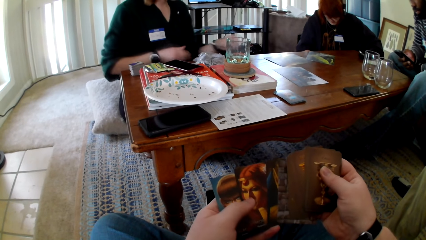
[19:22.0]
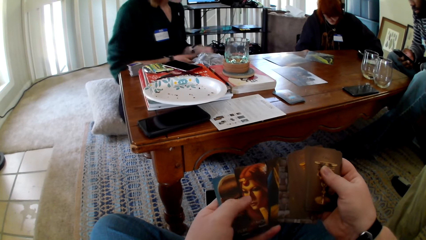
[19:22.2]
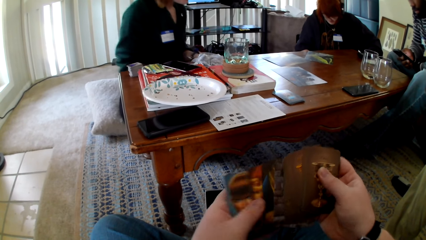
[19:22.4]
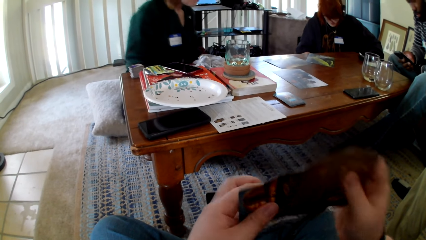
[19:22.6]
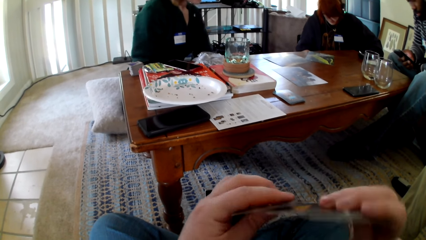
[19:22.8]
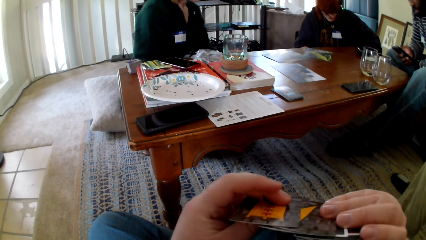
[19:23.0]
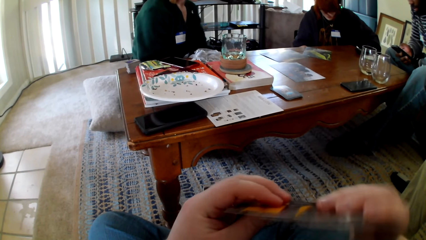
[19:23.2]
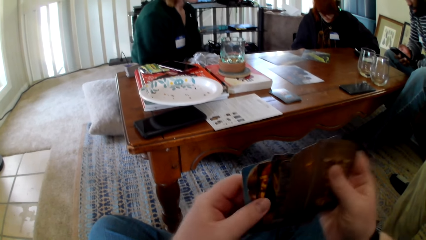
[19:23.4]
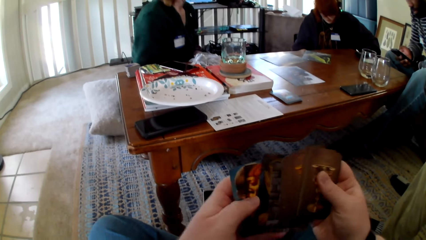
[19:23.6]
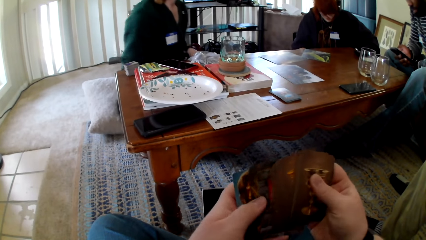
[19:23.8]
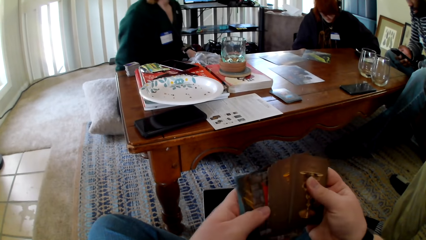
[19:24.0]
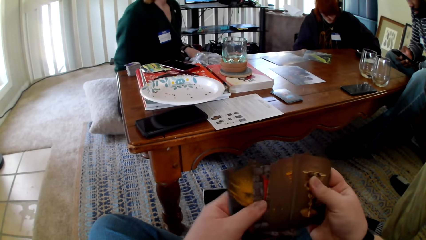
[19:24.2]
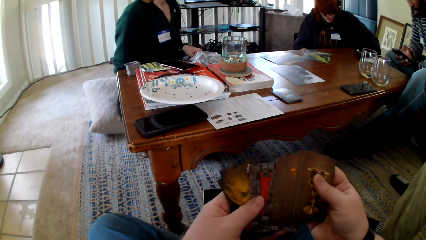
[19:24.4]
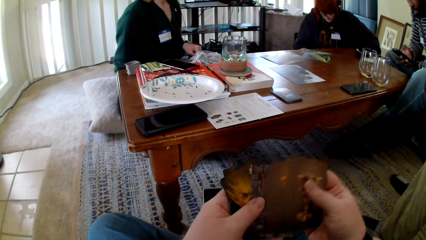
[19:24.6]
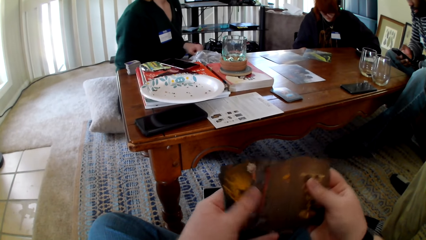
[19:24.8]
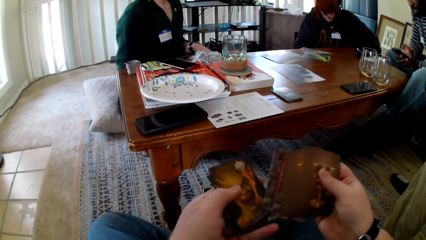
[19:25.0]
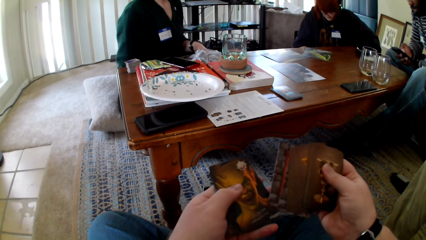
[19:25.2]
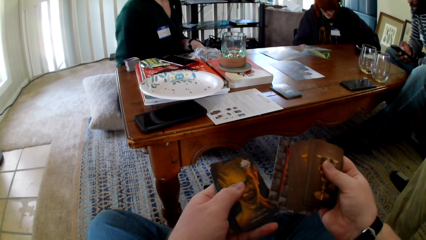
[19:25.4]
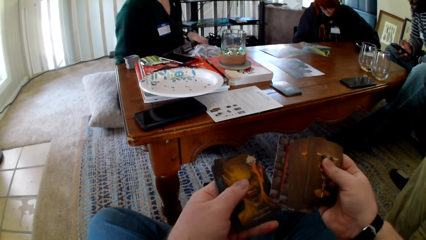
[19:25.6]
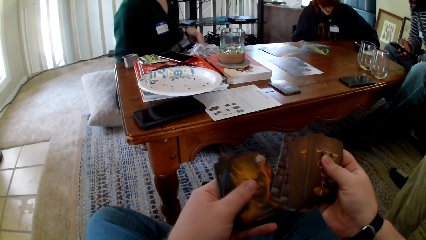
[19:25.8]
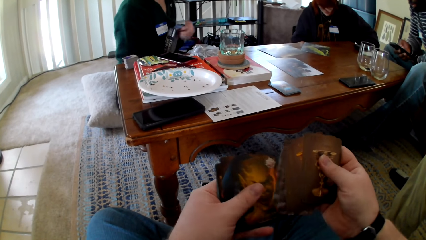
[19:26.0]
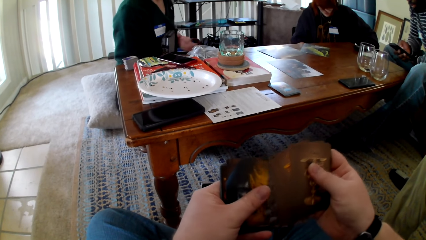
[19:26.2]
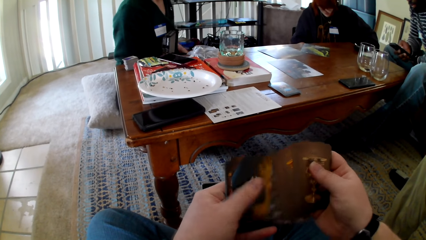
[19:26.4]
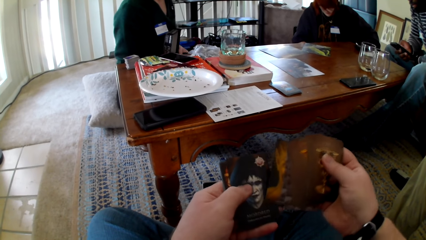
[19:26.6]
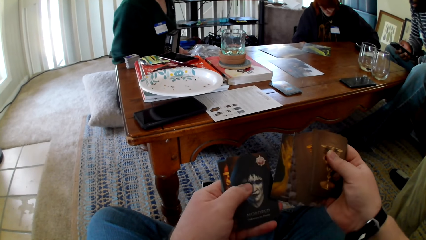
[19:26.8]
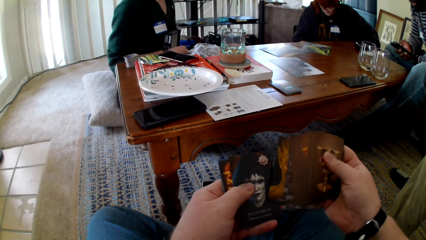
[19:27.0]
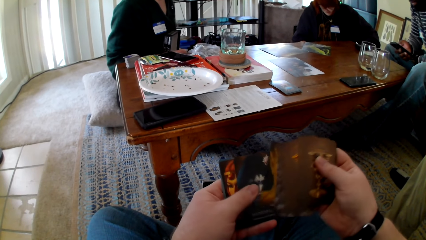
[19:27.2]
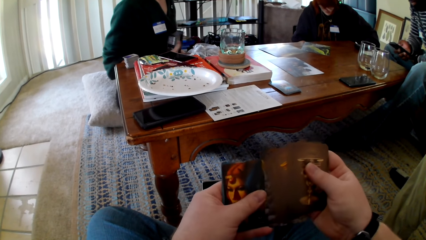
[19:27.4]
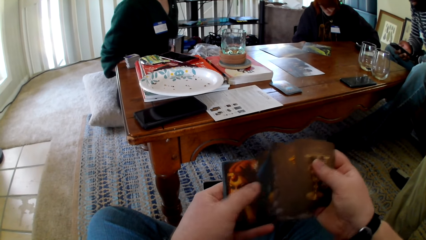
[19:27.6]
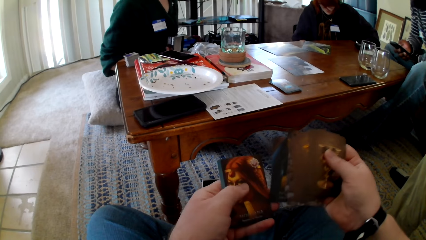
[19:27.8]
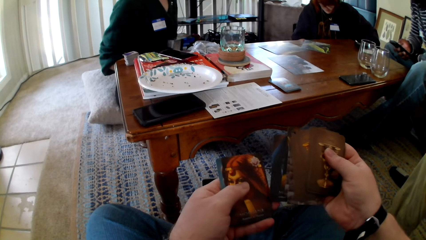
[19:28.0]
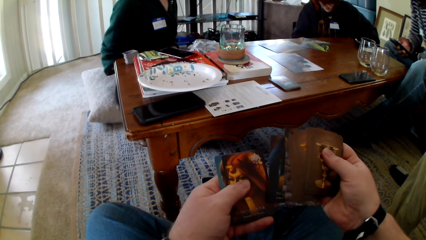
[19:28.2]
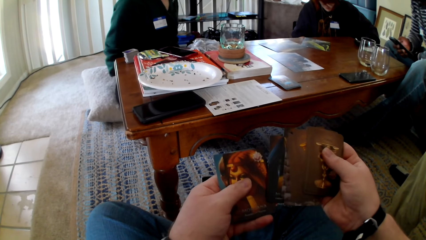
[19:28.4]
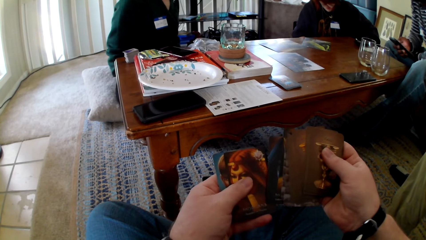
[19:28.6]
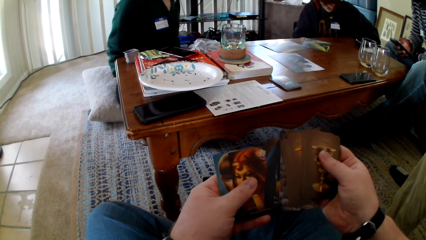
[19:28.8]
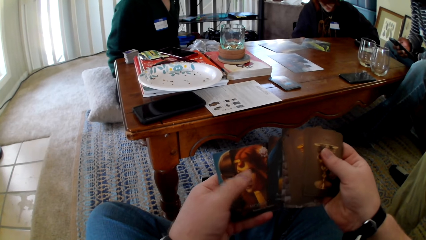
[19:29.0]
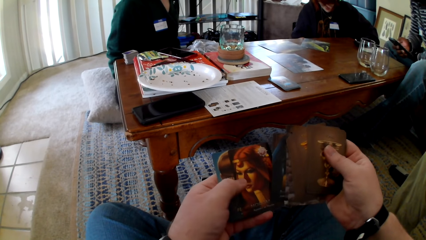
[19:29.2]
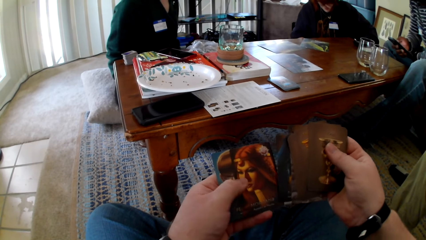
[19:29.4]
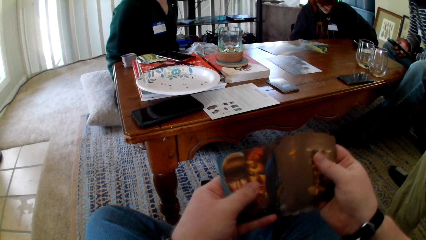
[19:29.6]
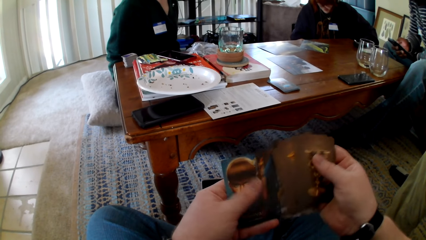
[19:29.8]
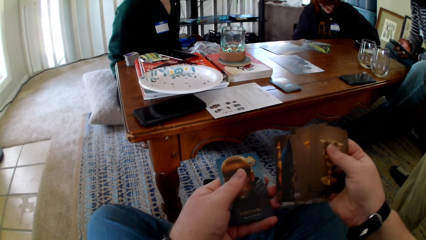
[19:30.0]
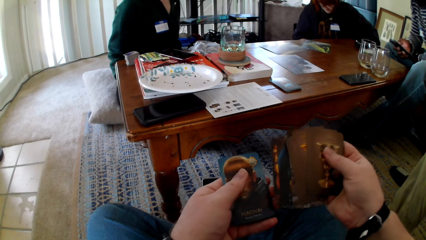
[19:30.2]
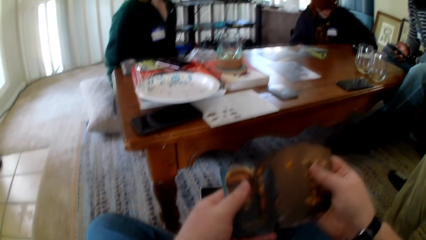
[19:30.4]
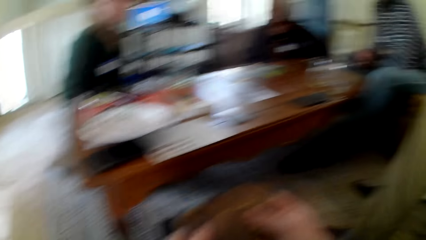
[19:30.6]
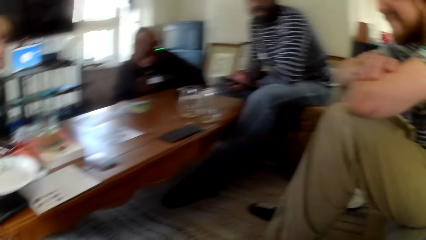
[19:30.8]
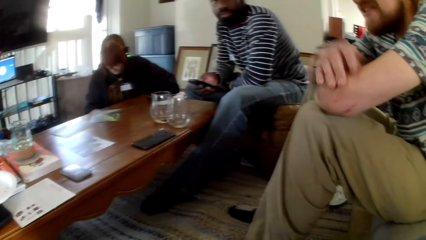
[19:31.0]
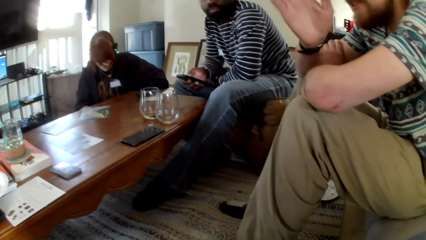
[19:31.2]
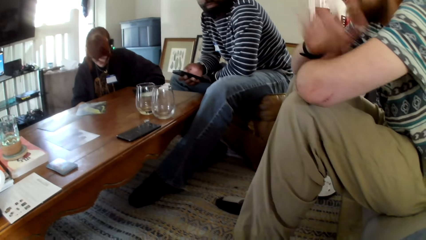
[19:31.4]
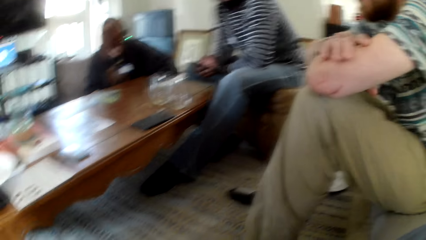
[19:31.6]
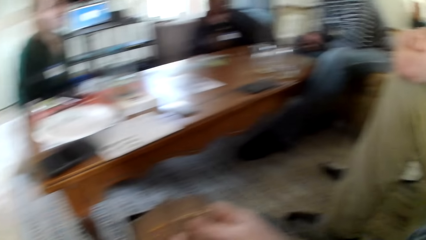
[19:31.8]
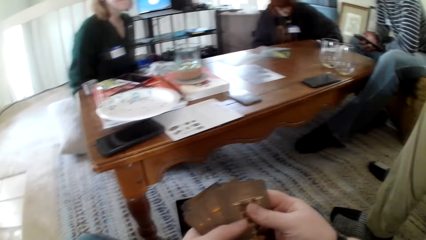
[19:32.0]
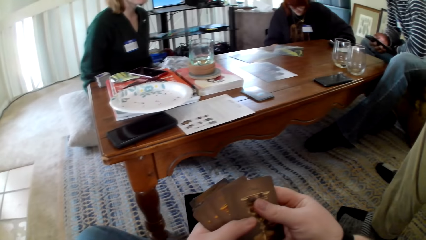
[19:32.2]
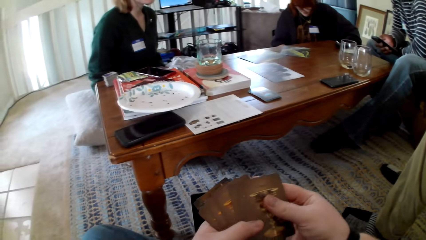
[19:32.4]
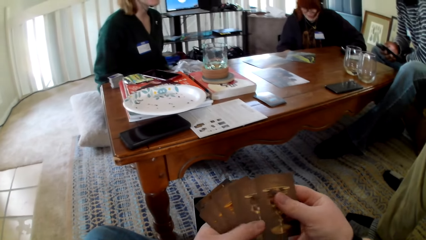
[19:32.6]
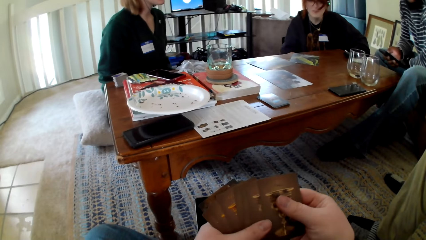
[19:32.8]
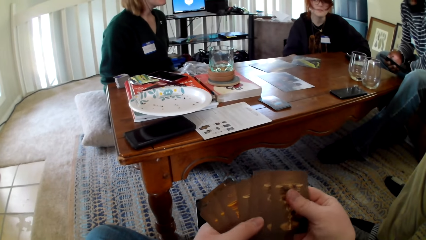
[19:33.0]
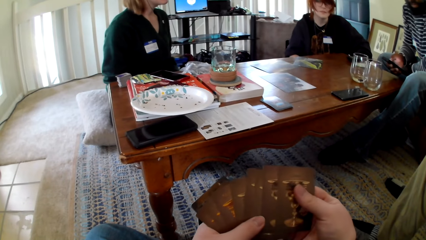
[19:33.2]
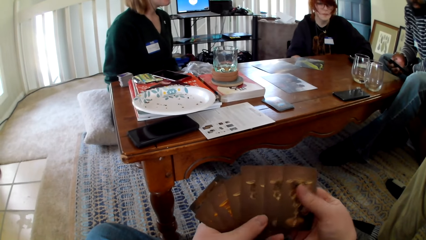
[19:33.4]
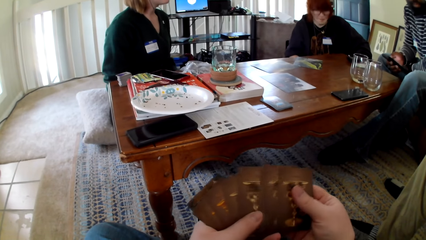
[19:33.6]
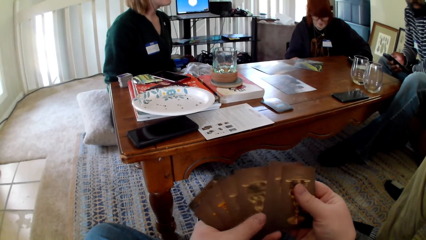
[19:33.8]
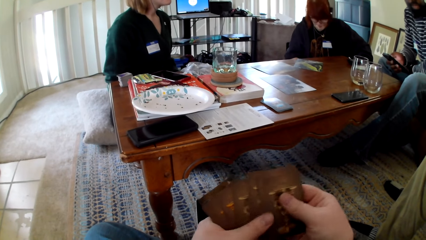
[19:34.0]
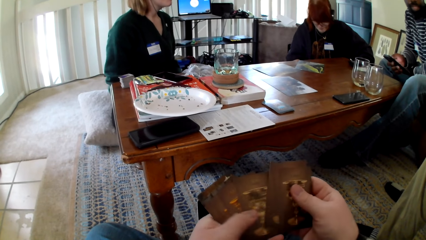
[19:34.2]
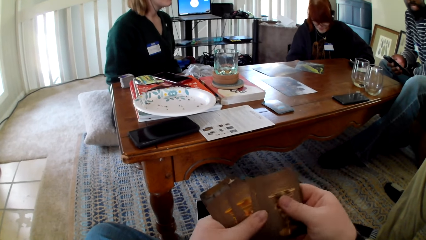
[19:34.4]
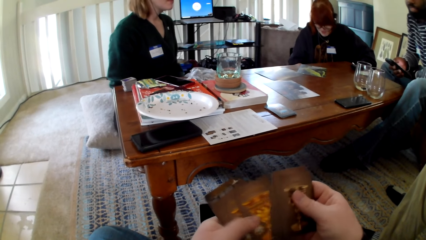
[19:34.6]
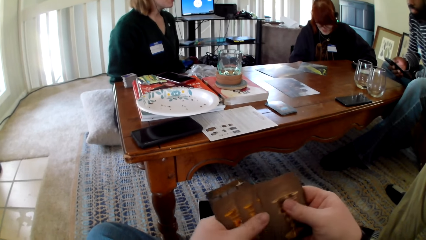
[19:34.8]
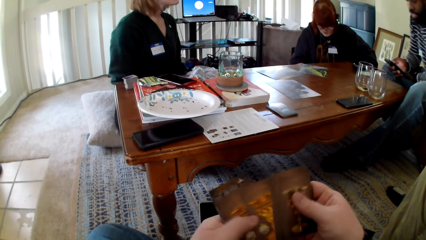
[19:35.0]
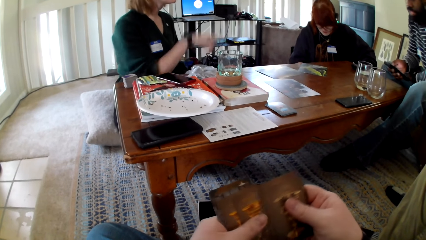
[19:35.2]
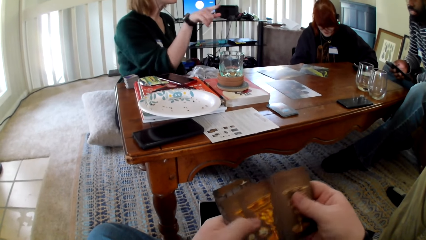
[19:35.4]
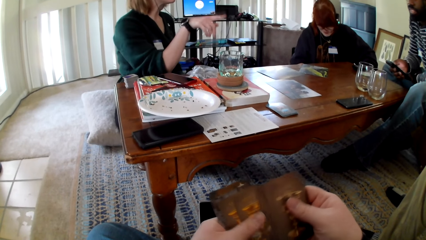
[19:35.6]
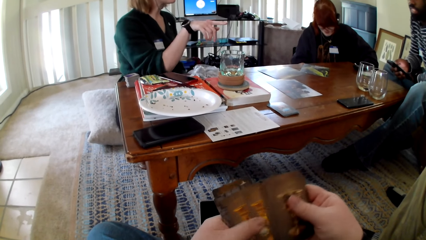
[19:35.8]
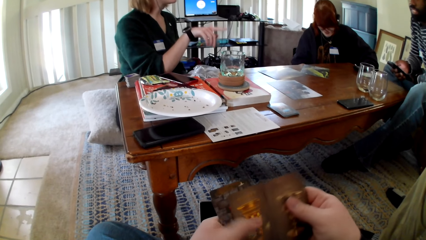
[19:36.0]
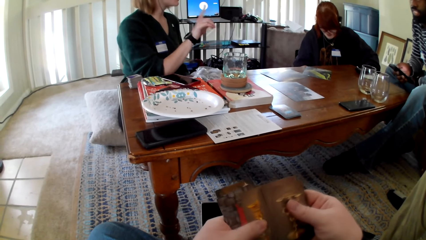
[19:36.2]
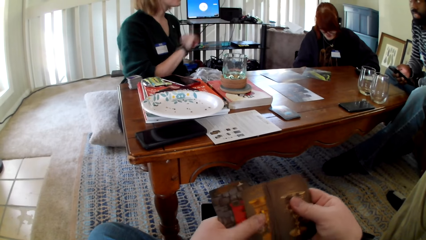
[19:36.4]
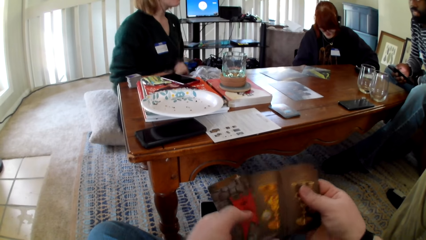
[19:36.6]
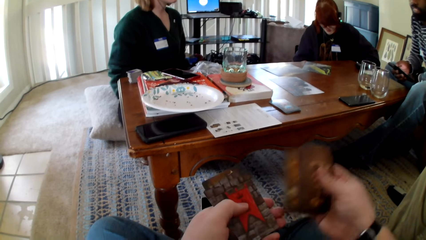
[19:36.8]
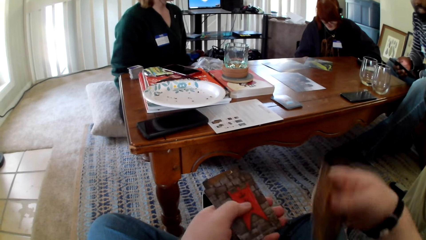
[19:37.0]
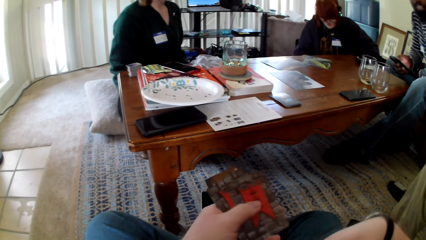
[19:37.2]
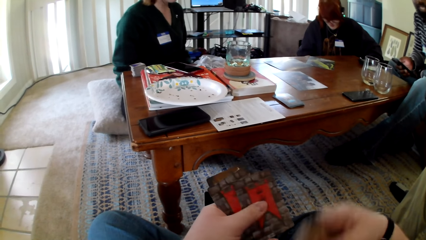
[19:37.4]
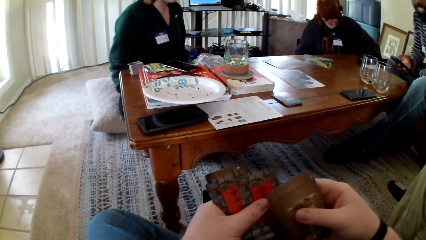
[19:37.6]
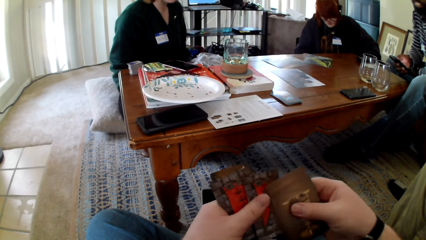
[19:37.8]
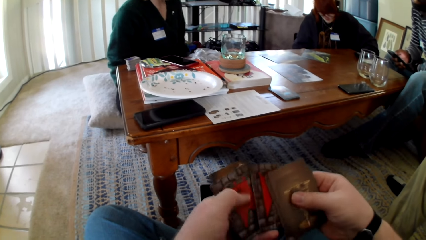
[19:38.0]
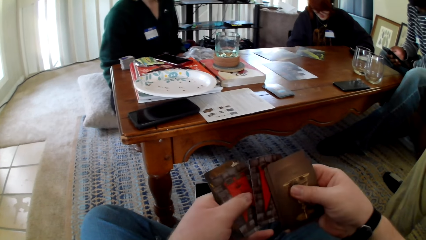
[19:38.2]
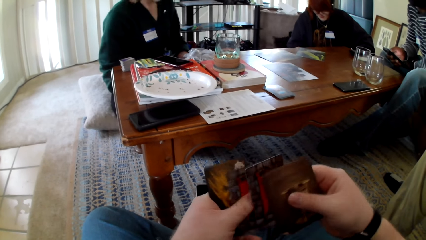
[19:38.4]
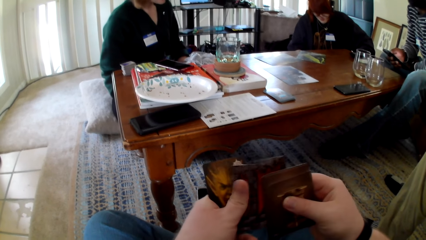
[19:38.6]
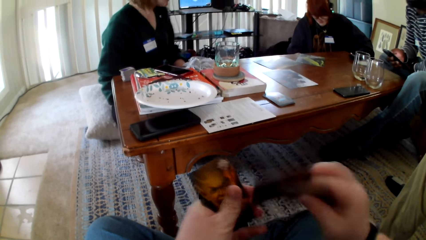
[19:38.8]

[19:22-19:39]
A woman picks up something. The camera wearer checks the cards. A person touches the cards. The camera wearer touches the cards. The woman opens a box. The camera wearer checks the cards. A man gestures his hand and holds his hand. Another man operates a phone. The camera wearer checks the cards. The woman gestures her hand. Another person touches the cards. The camera wearer checks the cards.
